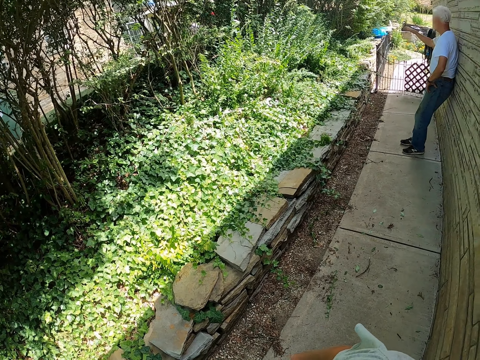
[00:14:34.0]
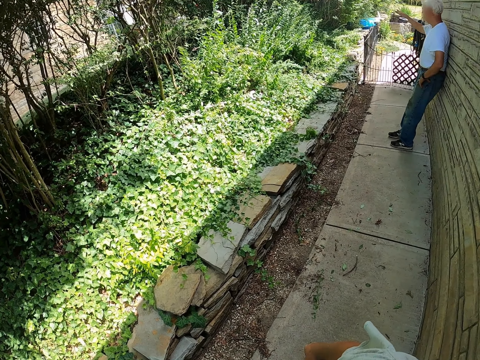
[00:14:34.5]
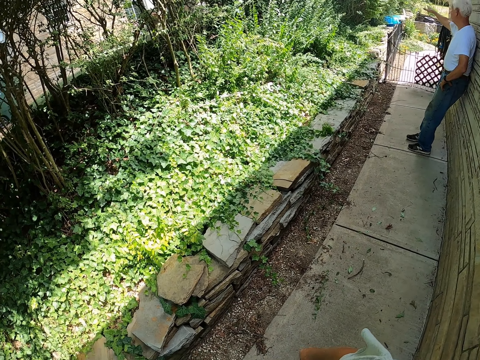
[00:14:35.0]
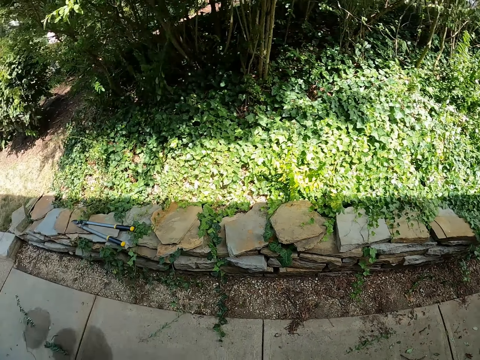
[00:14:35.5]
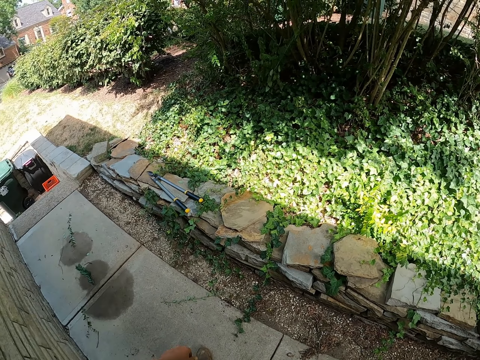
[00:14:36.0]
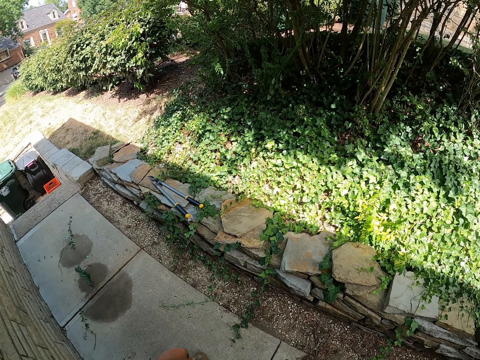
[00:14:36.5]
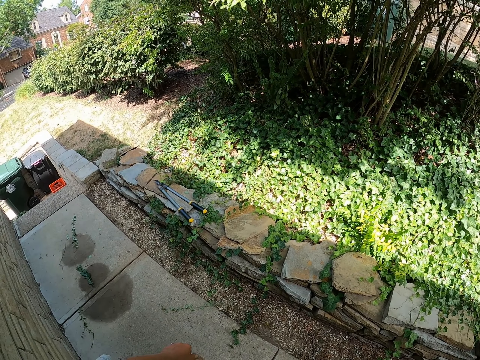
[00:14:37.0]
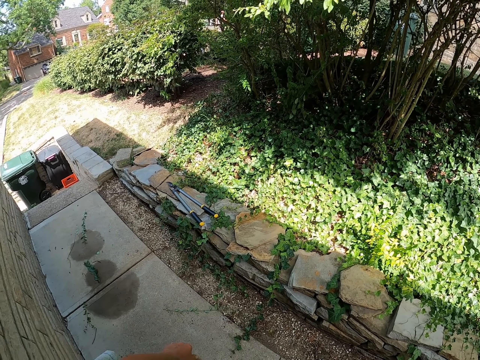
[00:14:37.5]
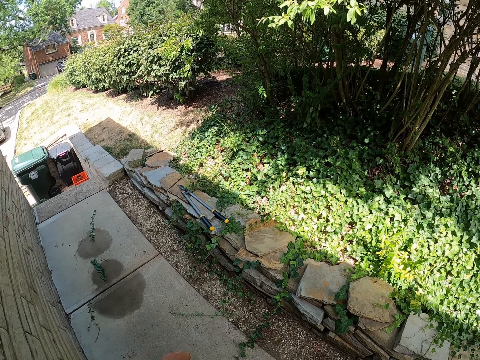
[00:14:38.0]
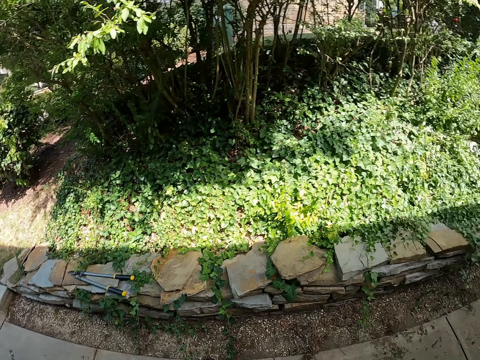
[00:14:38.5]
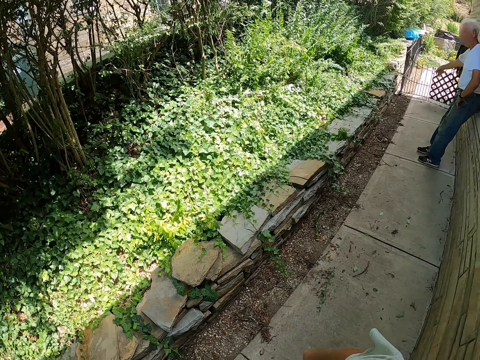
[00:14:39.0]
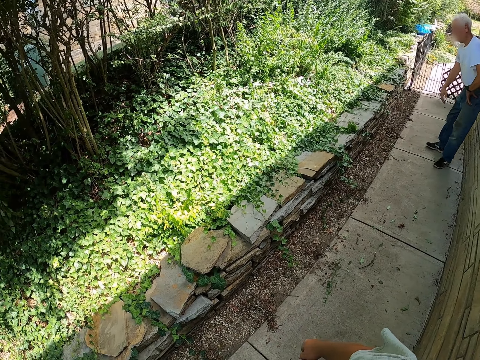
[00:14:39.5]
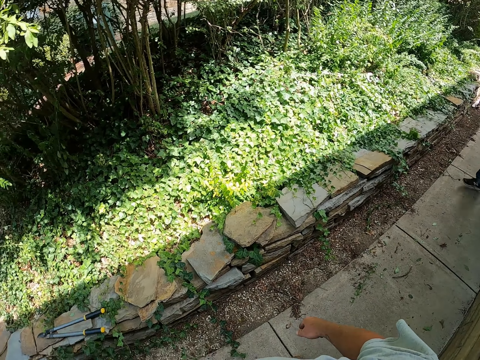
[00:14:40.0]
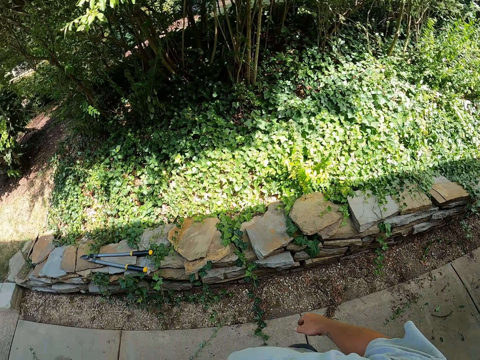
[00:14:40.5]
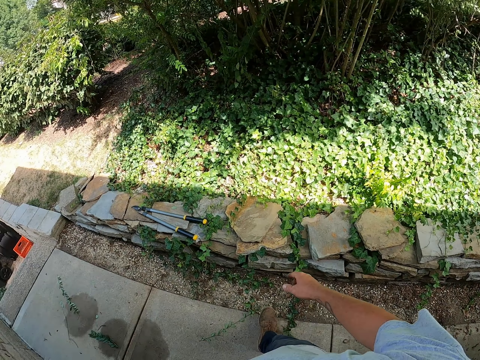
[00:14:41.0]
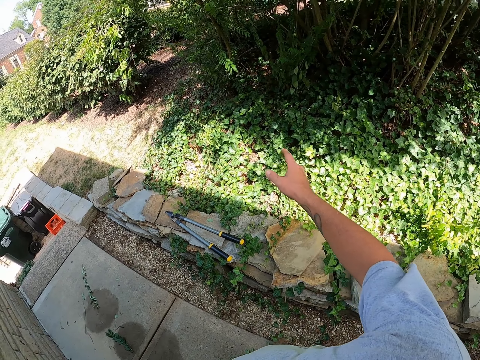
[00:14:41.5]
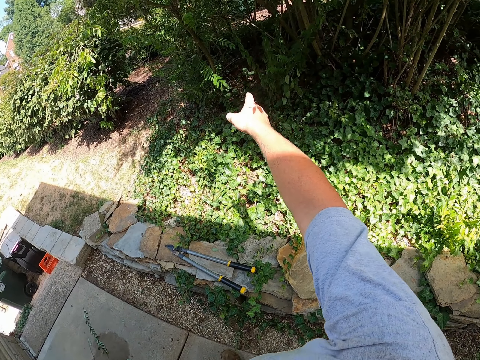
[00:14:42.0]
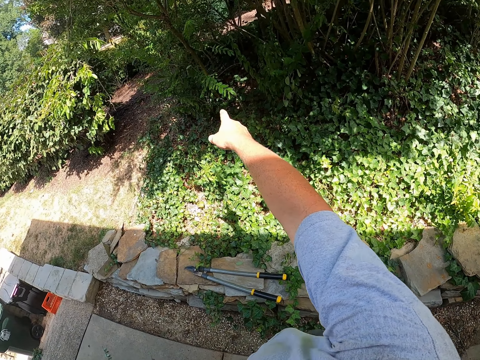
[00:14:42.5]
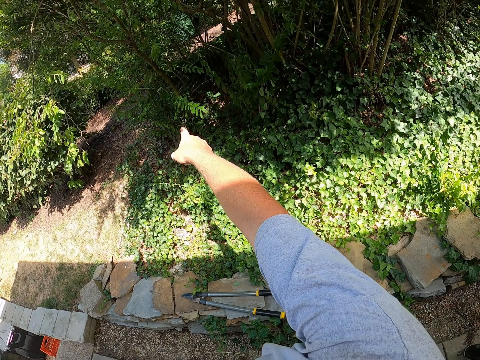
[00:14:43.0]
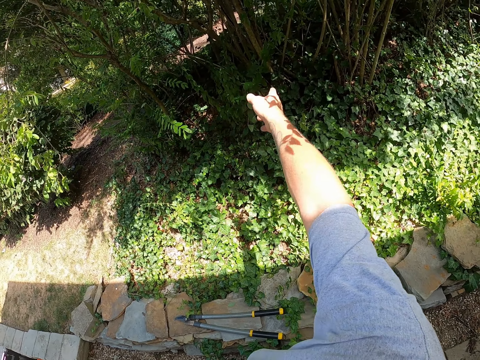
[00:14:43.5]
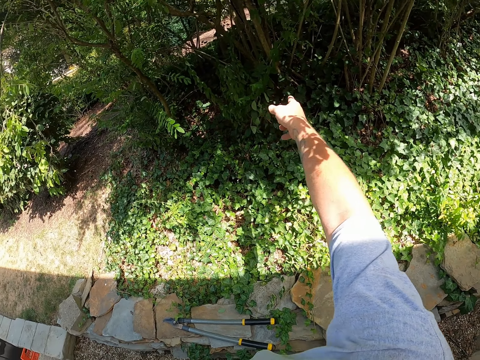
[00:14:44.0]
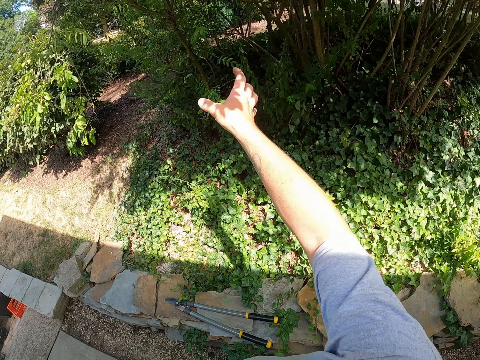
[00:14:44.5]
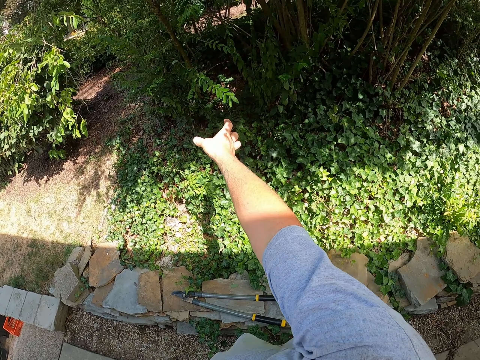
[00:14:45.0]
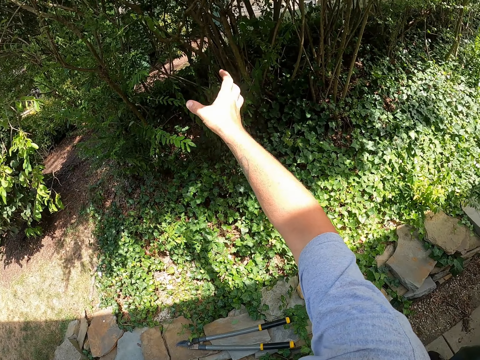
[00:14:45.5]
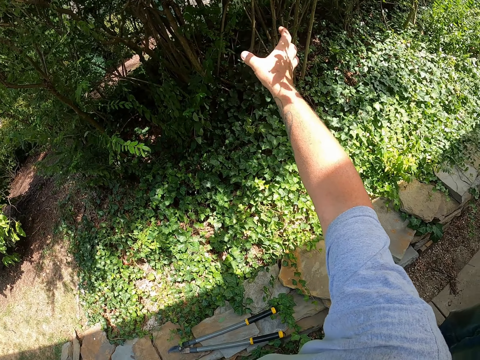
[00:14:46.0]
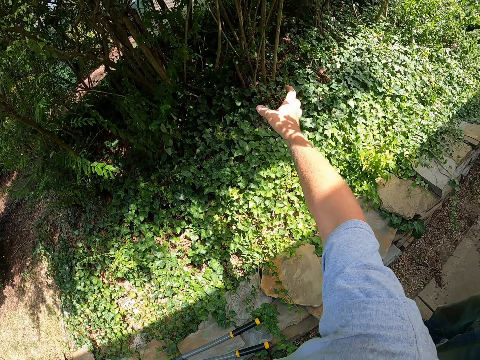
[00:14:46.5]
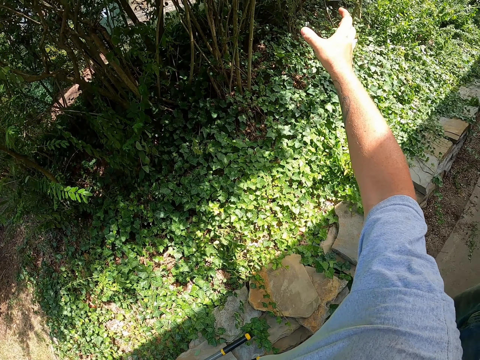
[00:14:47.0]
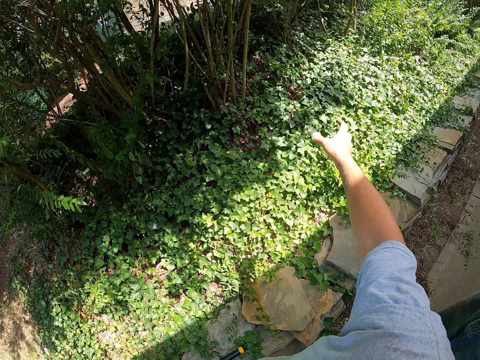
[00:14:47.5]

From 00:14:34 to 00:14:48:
The camera wearer points at the vegetation with the right hand.

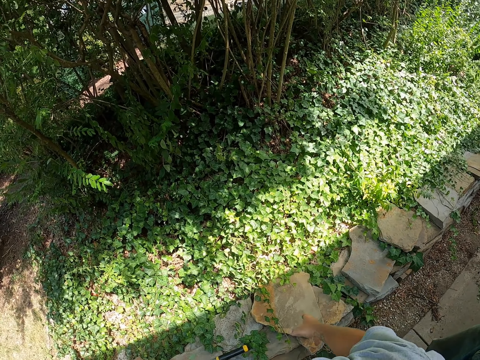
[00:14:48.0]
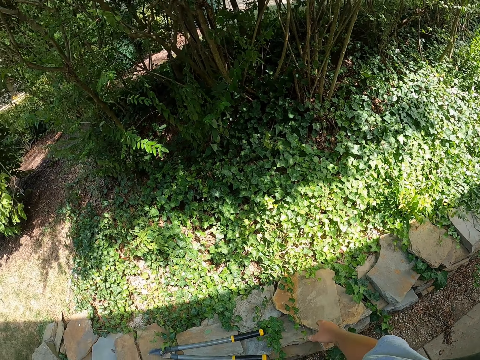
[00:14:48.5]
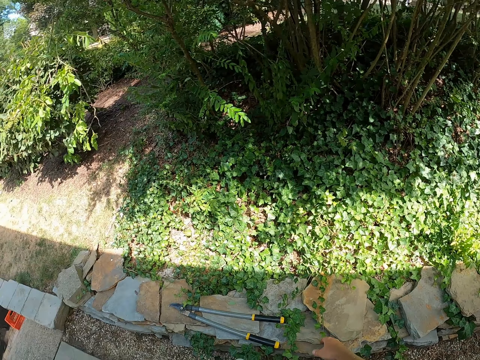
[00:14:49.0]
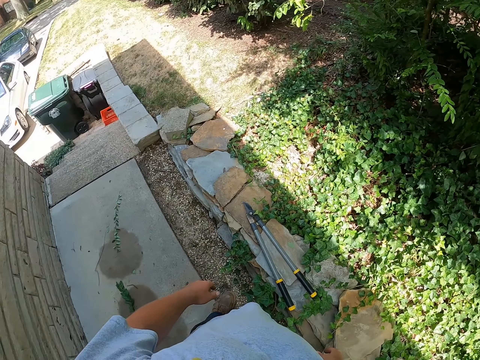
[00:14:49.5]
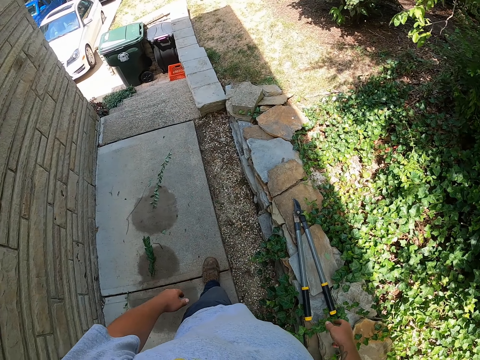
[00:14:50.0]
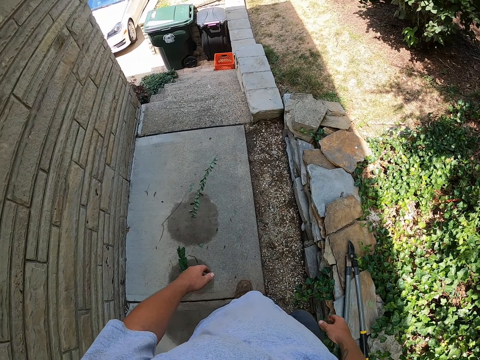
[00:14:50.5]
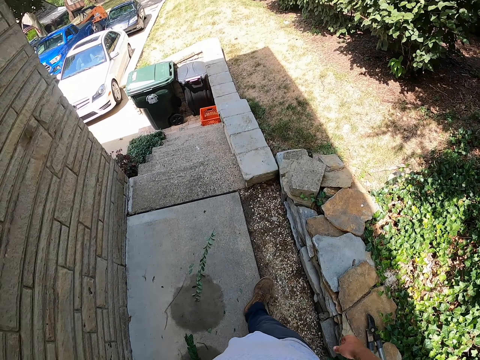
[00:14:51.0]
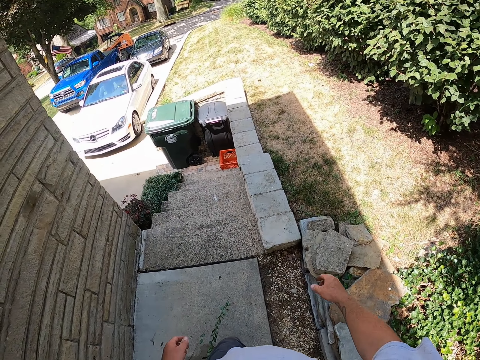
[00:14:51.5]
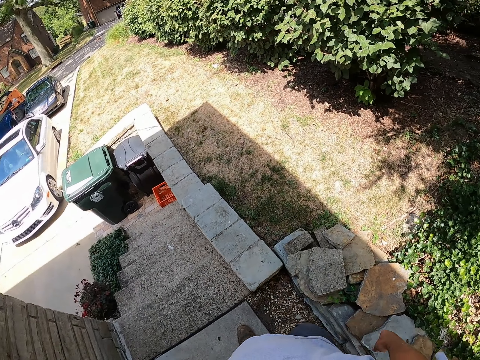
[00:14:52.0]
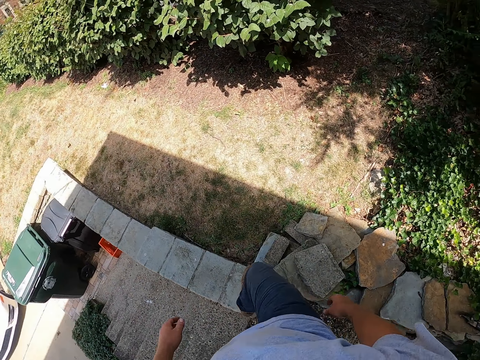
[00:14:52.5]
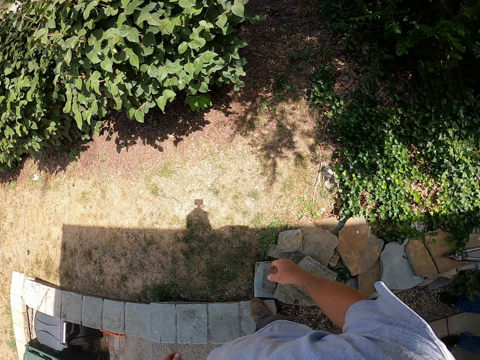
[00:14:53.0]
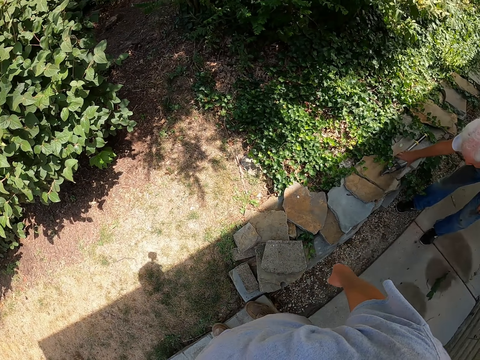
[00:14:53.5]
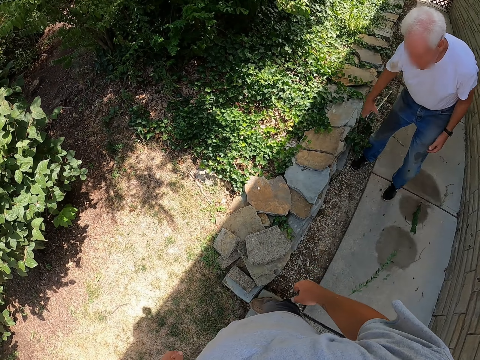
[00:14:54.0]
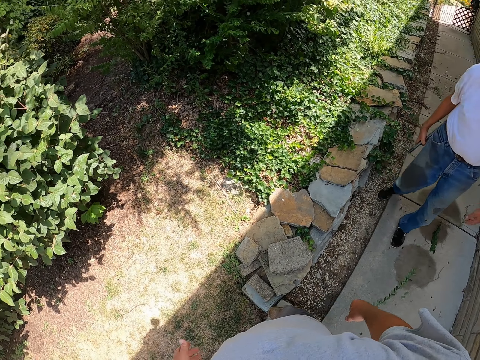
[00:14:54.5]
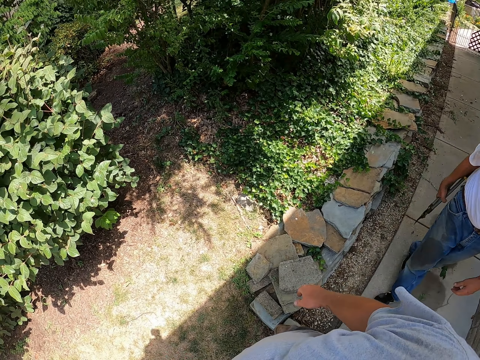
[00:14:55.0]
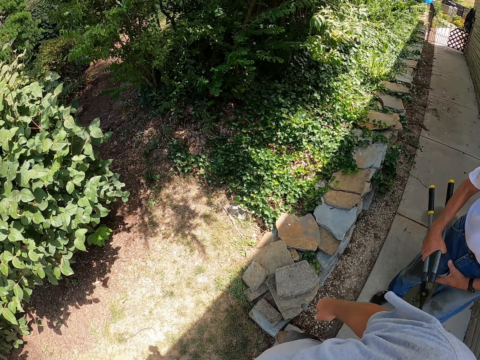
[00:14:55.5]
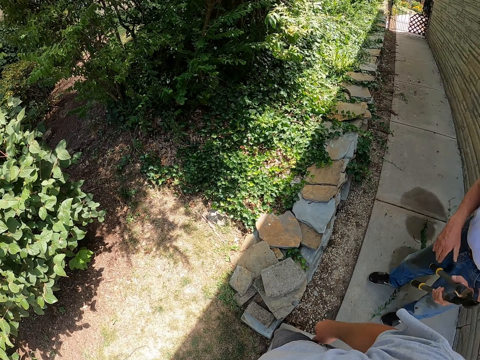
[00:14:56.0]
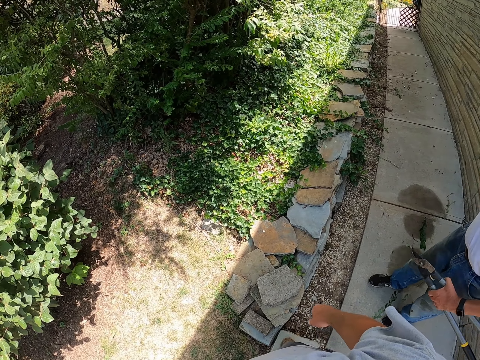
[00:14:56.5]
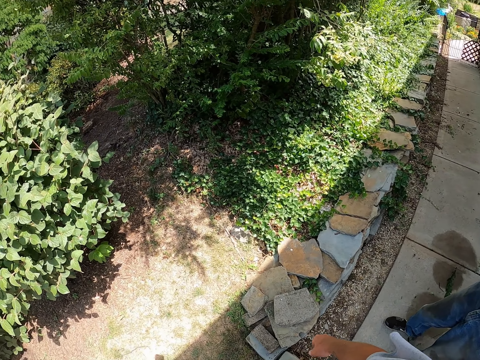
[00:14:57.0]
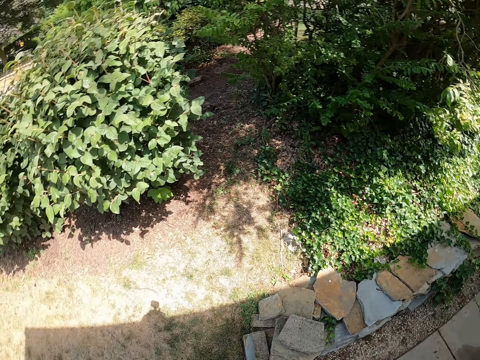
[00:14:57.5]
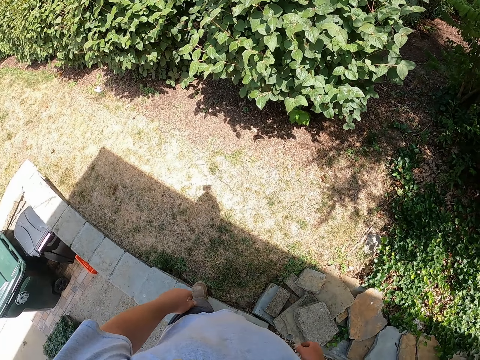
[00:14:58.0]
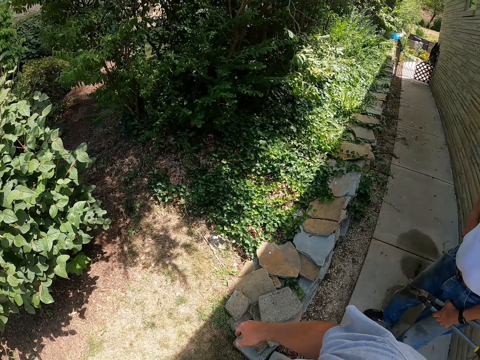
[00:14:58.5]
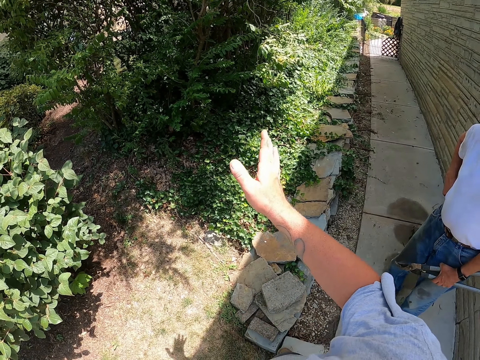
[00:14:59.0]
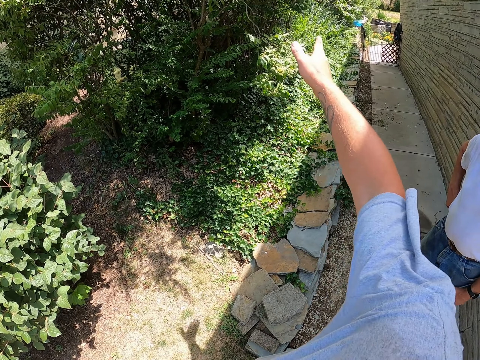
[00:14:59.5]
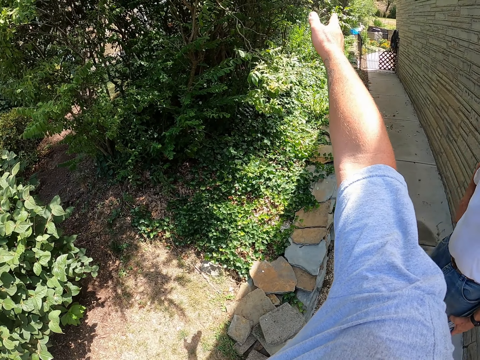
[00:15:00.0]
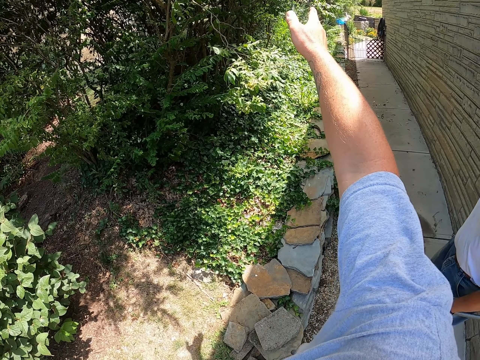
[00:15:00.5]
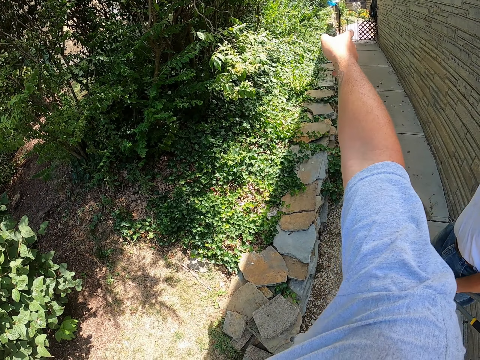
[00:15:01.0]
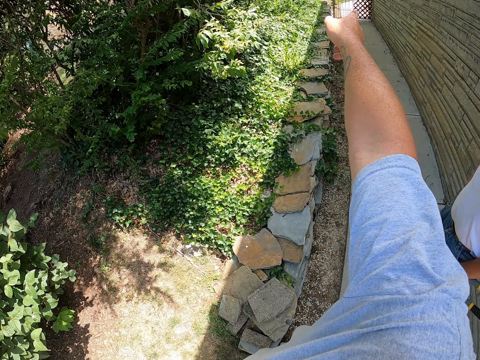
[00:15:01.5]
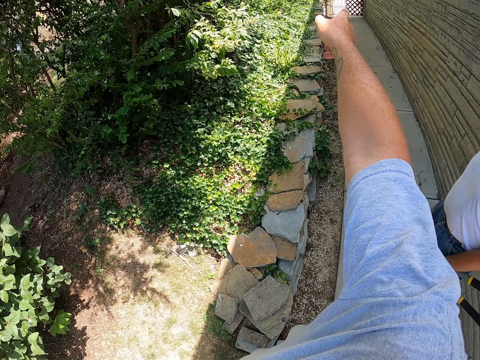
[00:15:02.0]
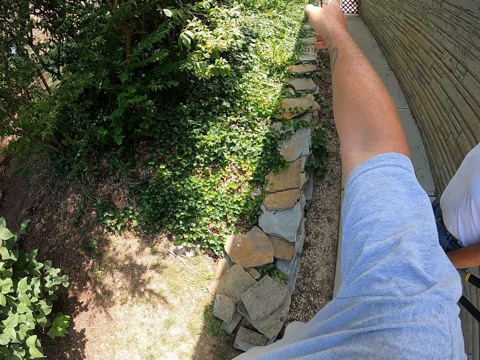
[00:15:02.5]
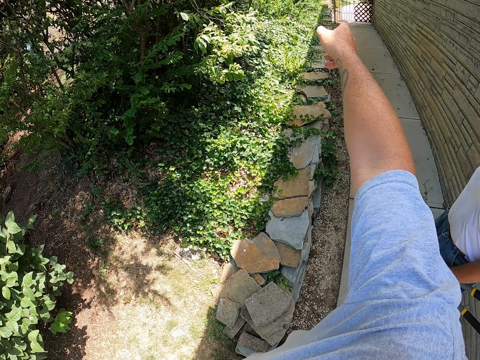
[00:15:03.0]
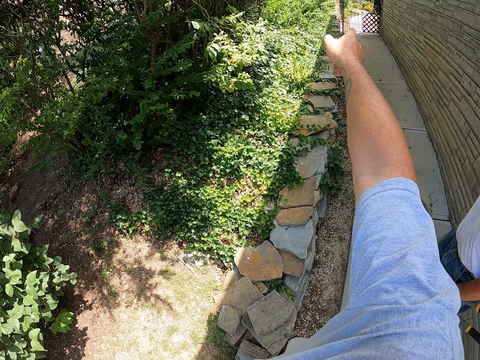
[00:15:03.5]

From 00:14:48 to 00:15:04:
The camera wearer walks outside. He stands on the cemented surface with both feet. A man picks up the pruner or garden shear. The man walks outside, passes the pruner from his right hand to the left, and holds the garden shear. The camera wearer stands outside. He points at the vegetation with his right hand. He dialogues with the man.
